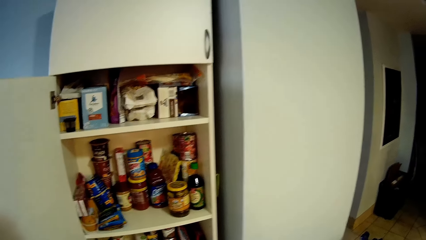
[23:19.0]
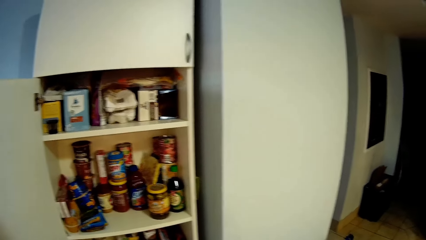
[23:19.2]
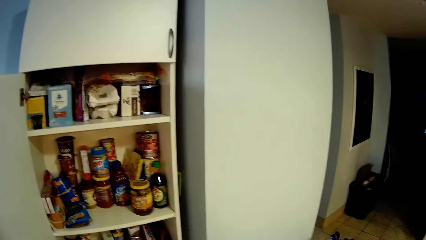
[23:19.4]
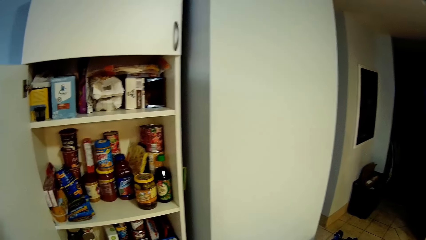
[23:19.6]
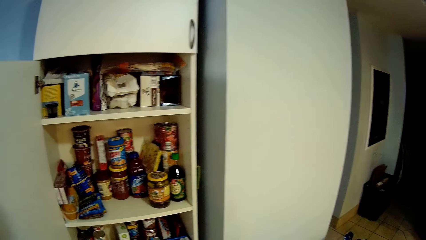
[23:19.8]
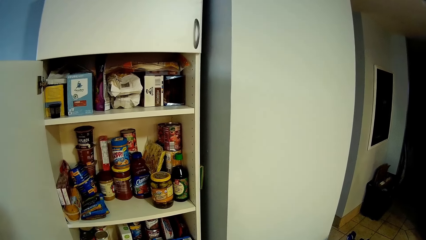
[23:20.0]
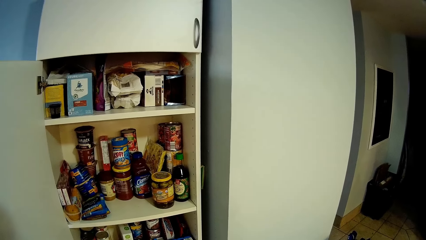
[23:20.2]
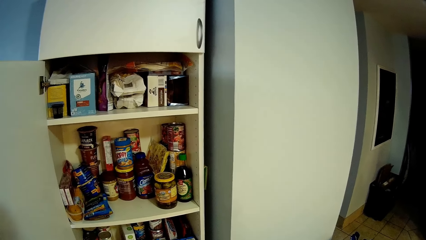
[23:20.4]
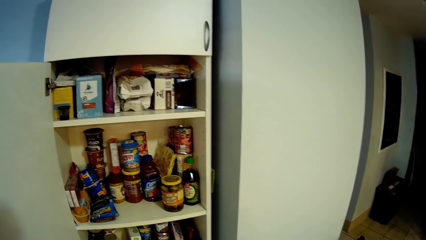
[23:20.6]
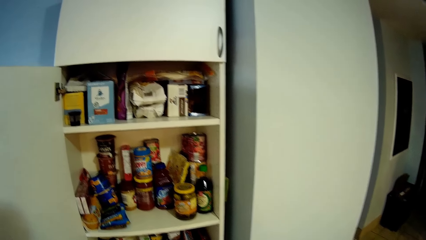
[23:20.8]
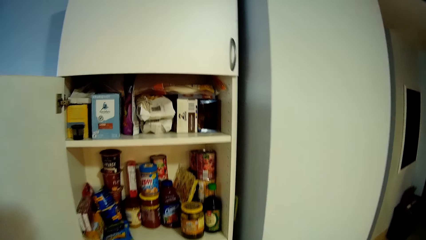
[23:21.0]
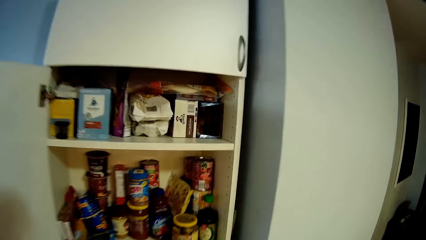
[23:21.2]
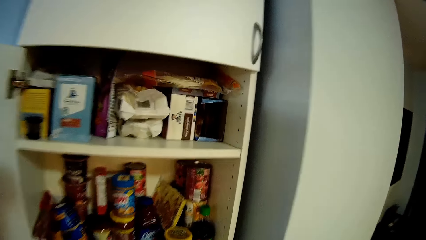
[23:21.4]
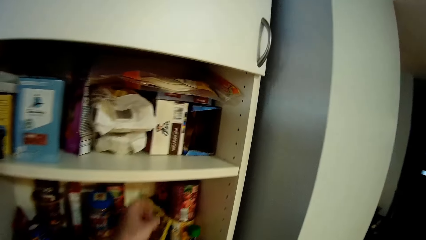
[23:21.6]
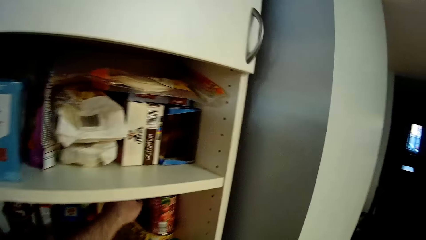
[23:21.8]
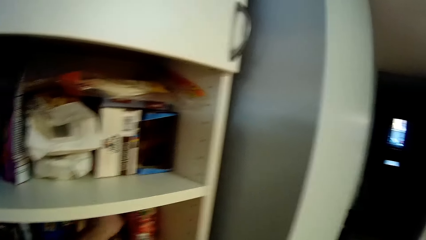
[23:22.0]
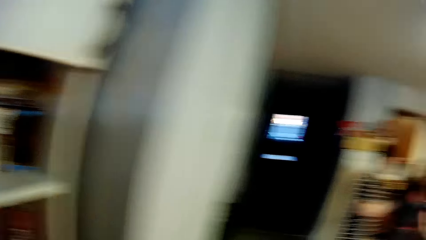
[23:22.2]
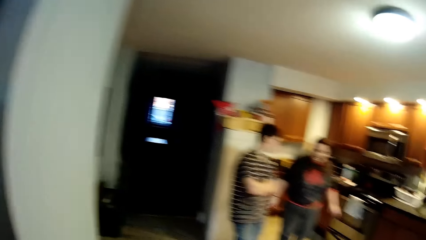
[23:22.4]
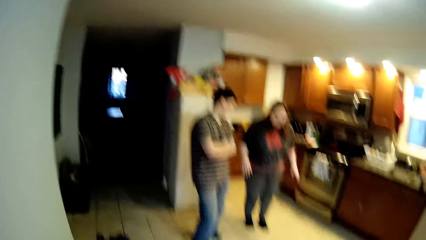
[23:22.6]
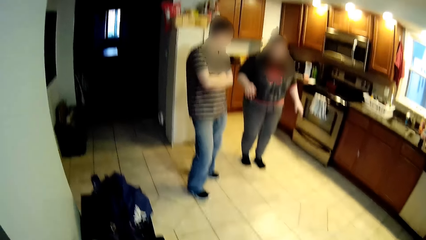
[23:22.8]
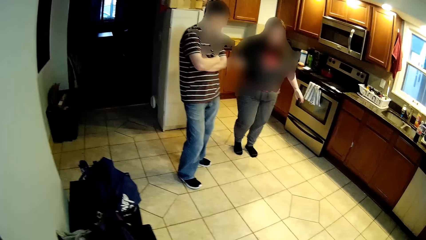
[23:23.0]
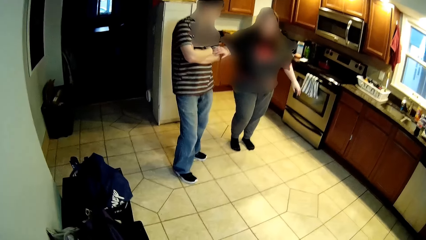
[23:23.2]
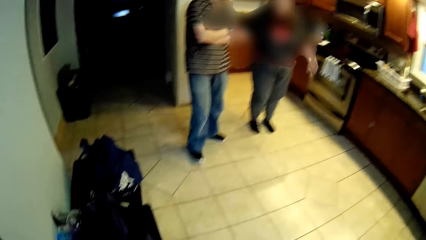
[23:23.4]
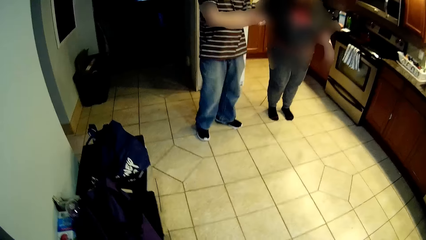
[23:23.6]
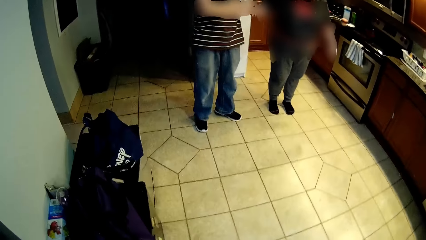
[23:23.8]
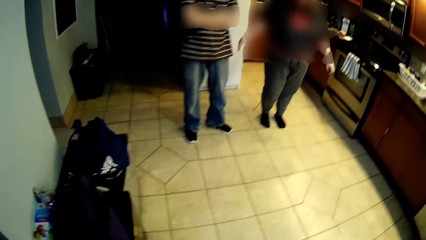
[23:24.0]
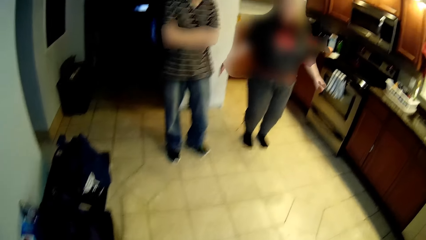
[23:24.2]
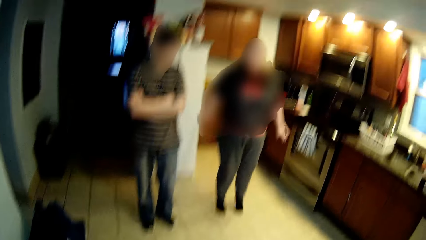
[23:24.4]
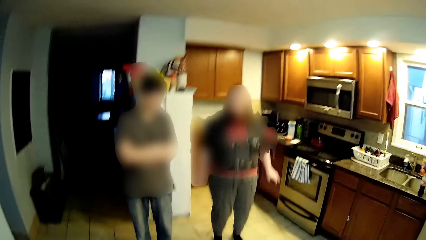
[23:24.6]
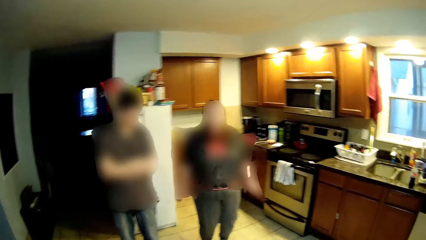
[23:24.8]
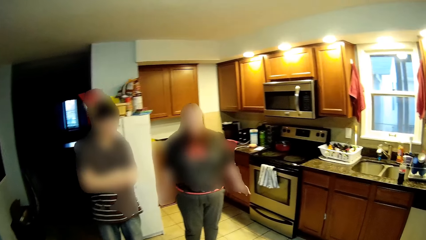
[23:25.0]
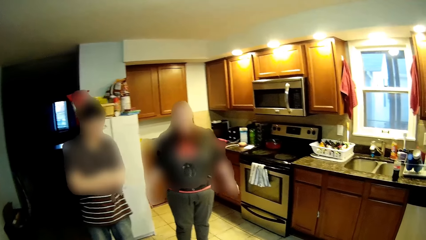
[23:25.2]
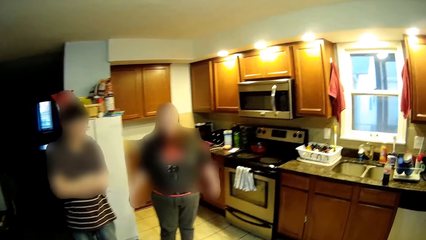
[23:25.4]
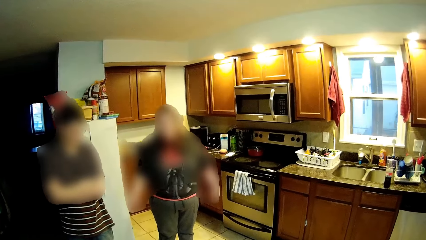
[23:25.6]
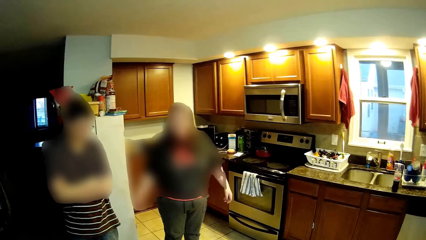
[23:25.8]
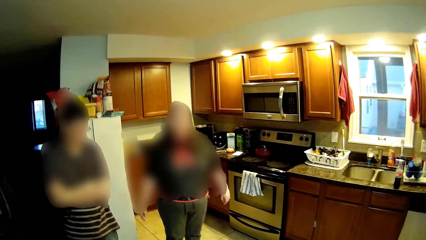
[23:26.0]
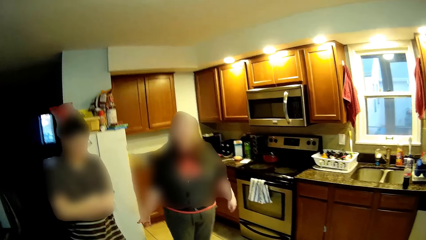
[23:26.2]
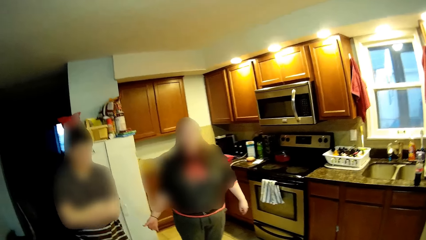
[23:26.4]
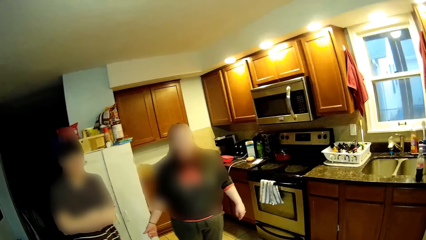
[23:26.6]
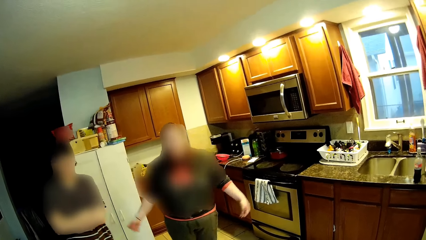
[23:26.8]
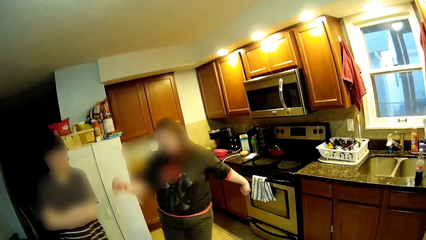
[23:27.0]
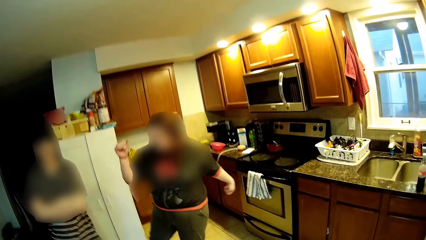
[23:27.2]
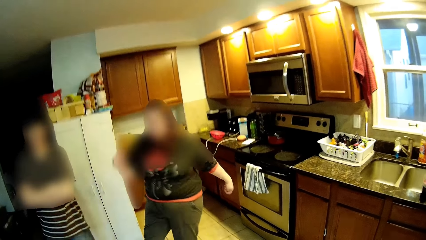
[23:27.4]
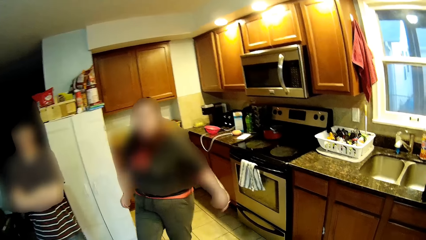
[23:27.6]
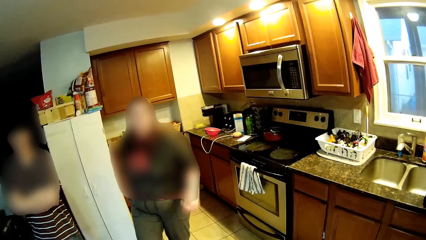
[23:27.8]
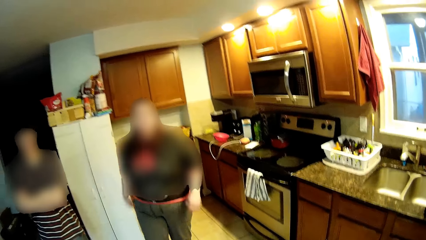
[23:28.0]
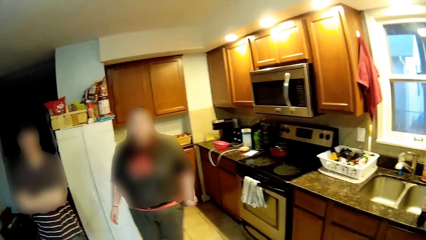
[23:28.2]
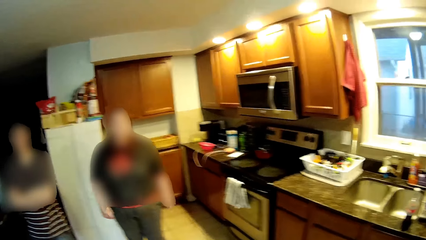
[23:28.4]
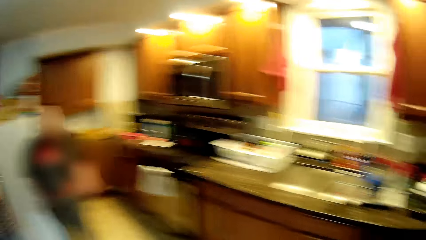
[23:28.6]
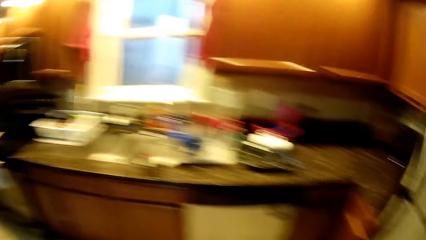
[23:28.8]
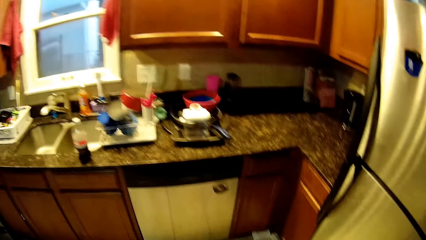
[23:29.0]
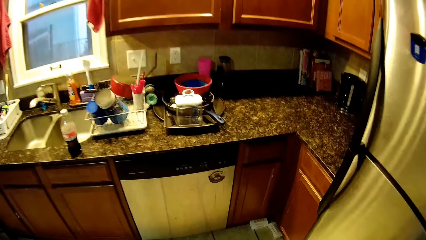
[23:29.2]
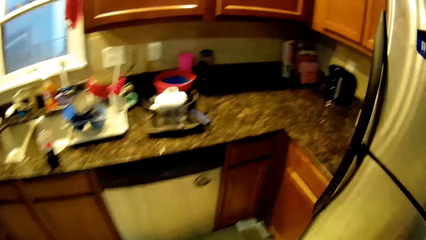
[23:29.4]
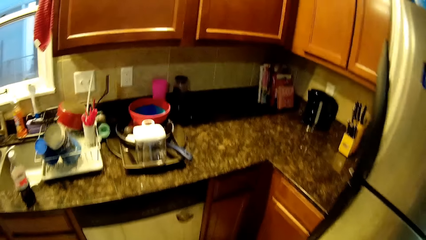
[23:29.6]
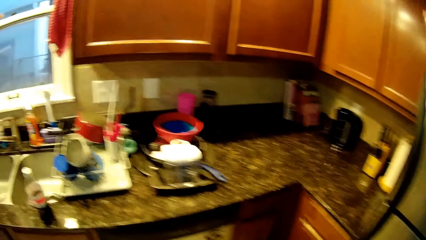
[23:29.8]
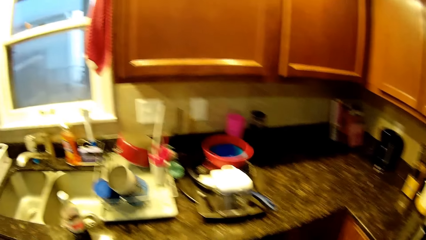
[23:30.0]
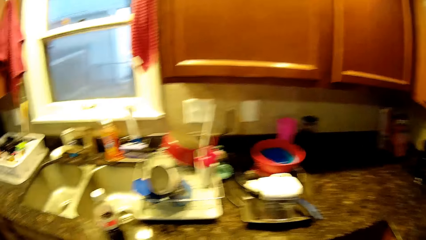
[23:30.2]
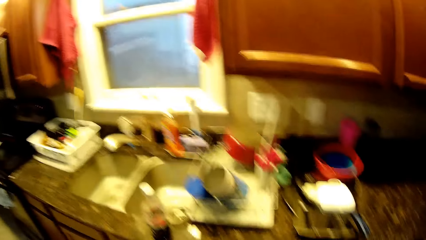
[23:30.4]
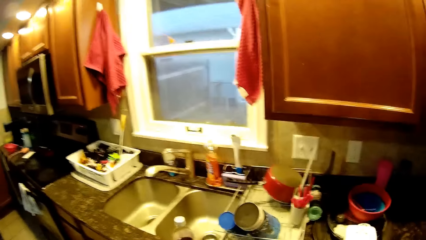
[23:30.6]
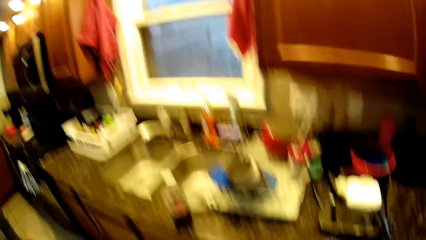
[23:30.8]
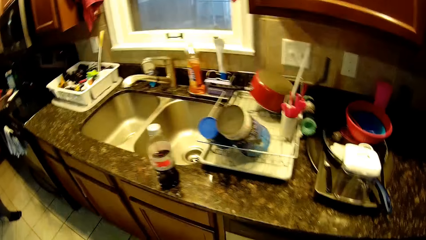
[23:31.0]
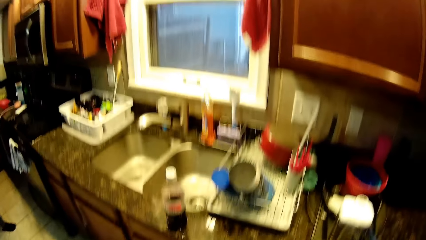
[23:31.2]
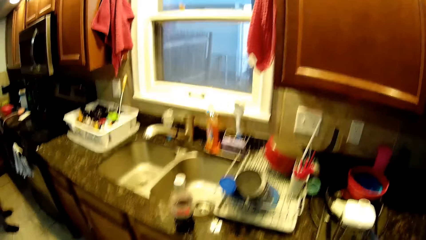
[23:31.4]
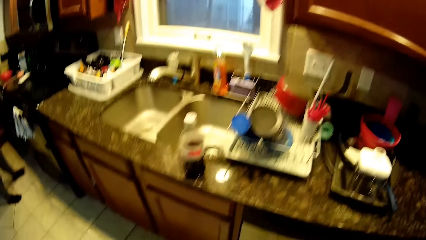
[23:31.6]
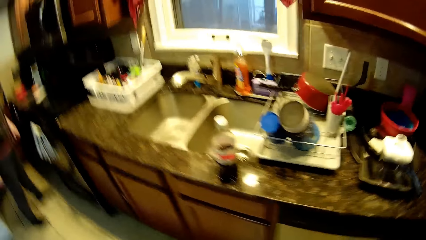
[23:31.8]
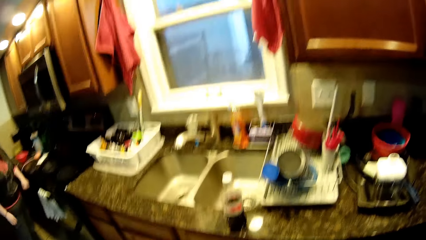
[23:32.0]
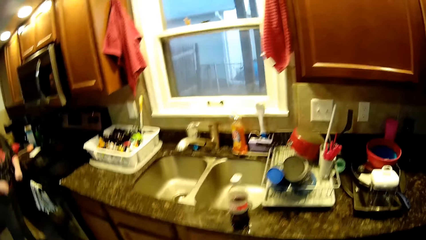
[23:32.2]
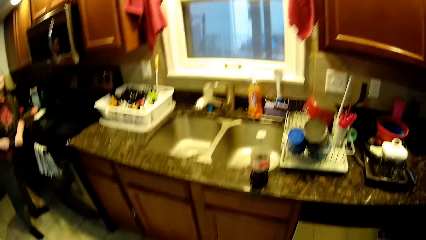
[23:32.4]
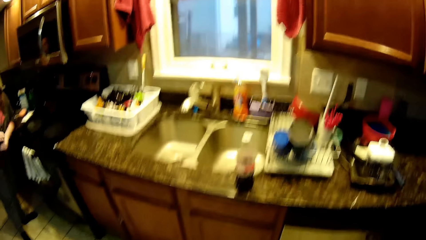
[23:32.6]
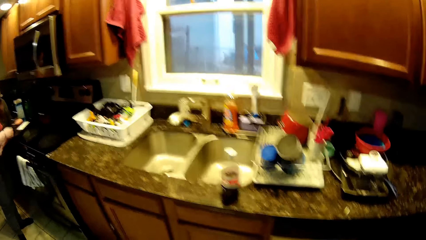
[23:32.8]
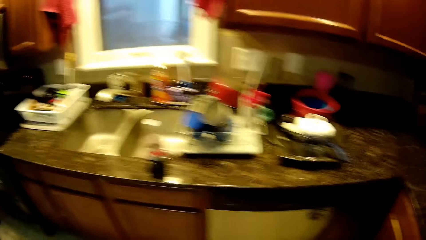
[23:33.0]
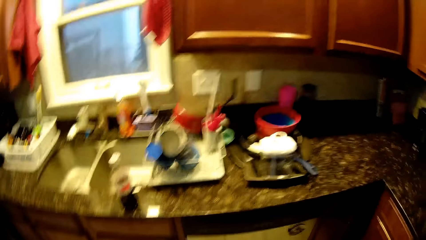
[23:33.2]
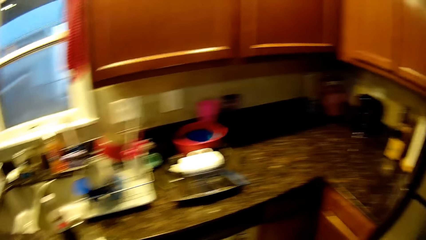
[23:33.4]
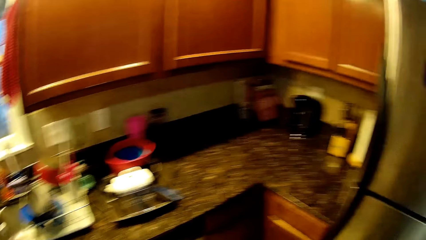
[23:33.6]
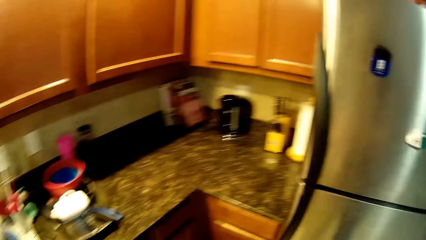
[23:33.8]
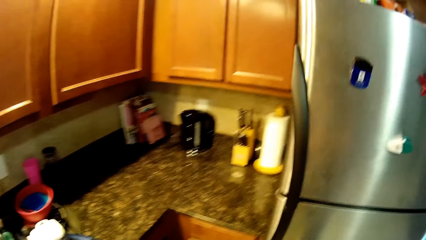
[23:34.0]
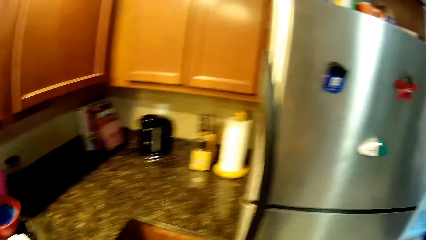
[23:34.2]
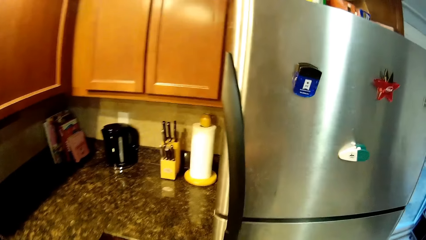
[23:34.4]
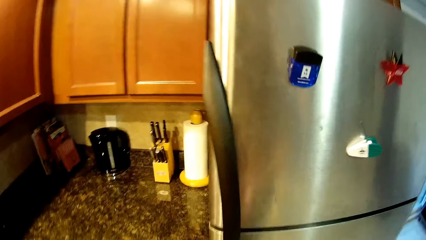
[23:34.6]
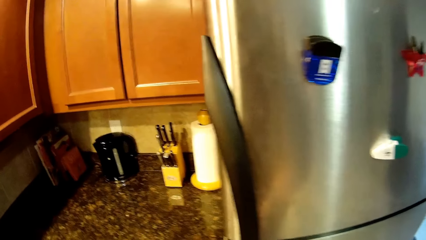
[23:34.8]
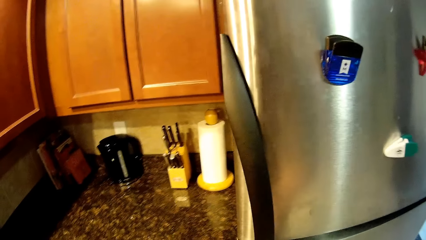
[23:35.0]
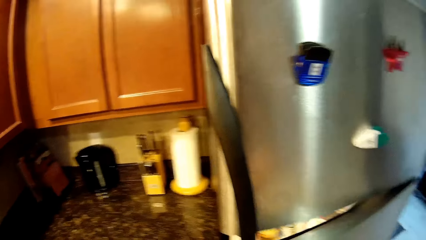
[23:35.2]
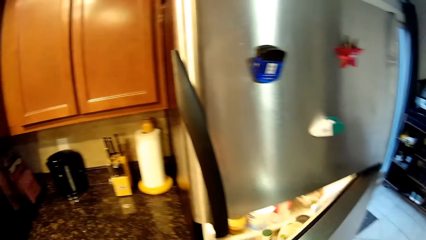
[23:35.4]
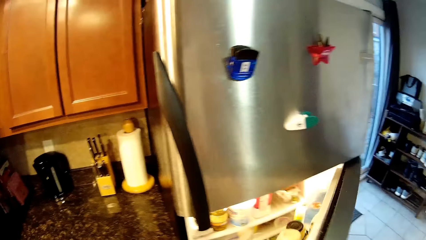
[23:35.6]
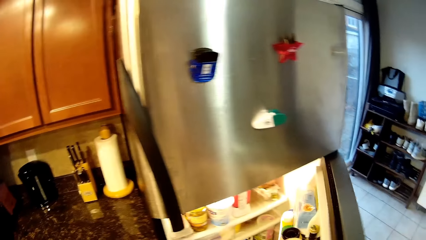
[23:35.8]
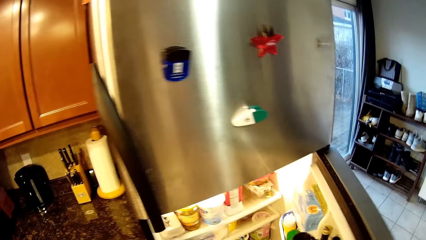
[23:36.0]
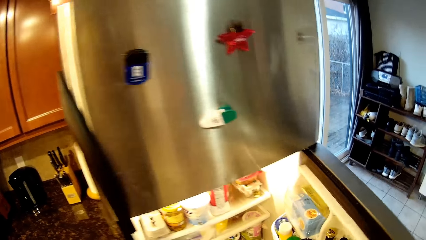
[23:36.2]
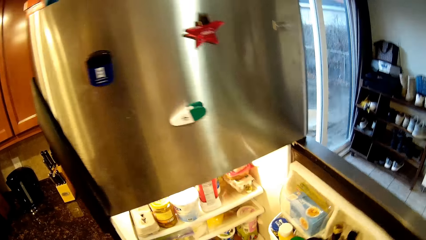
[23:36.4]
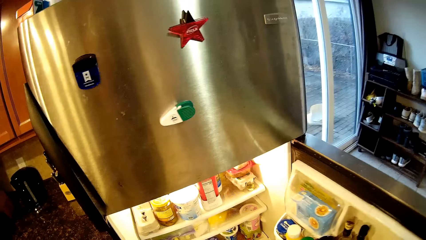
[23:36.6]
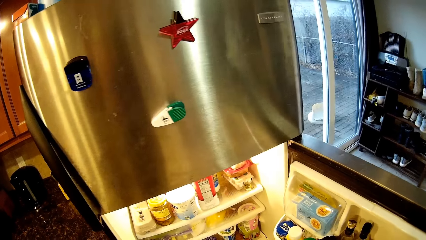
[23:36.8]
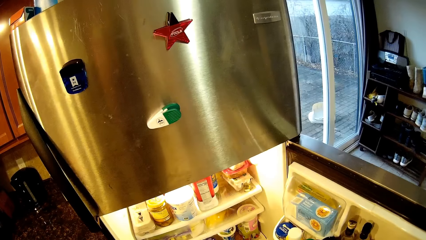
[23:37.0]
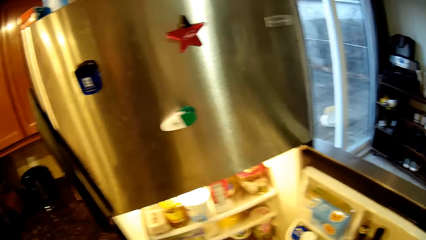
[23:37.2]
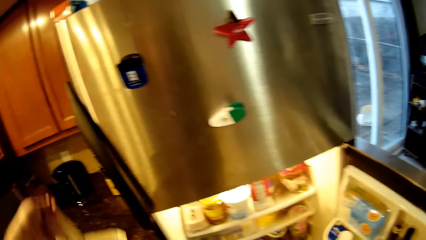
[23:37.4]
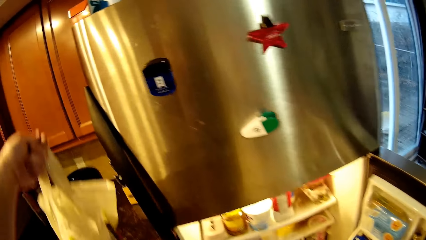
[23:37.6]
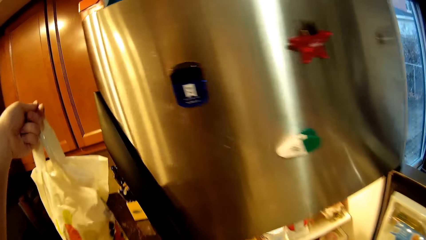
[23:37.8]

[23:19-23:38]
The camera wearer looks in the fridge. They pick up a container. A woman touches someone. The camera wearer puts down the container. The woman jumps up. The woman moves on the floor. The camera wearer walks towards the sink. They open the fridge.
